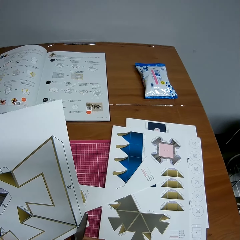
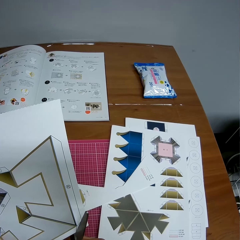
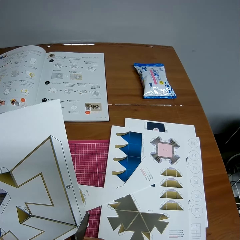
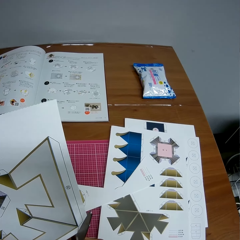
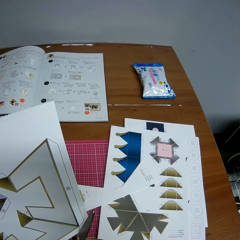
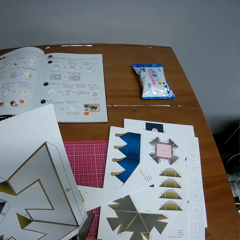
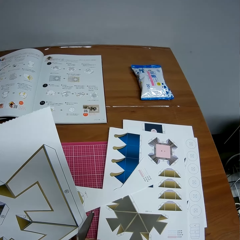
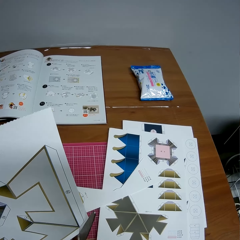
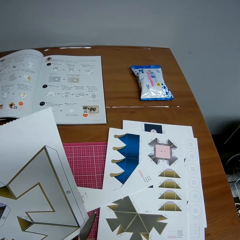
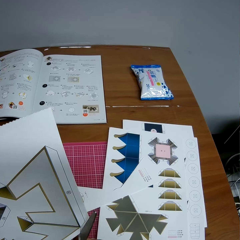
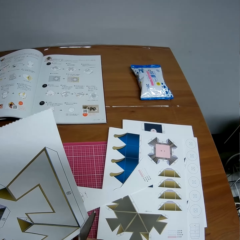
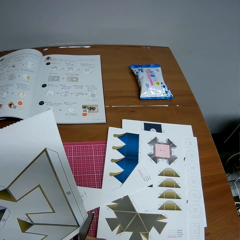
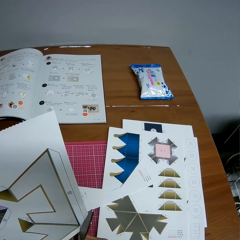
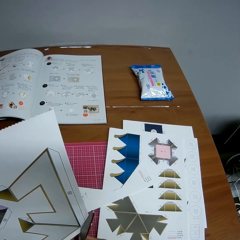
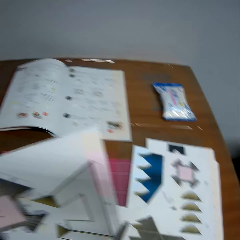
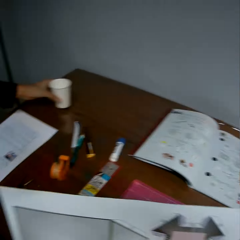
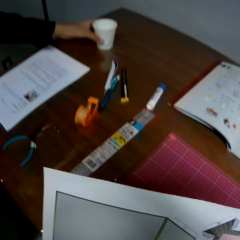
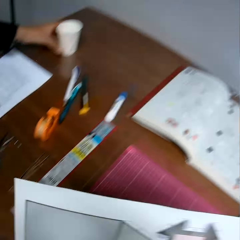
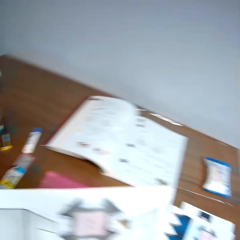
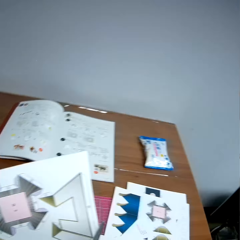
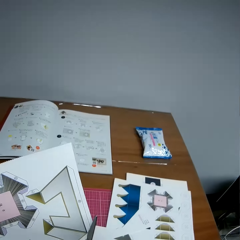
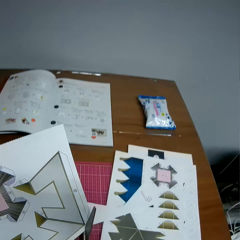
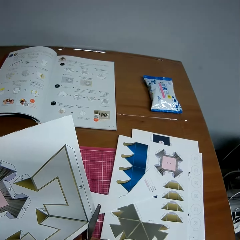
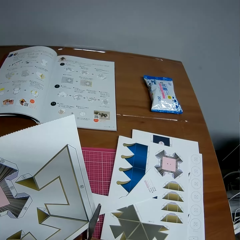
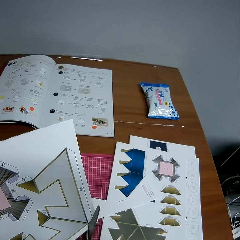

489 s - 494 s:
The camera wearer cuts the shape on the decoration crafting paper with the scissors.

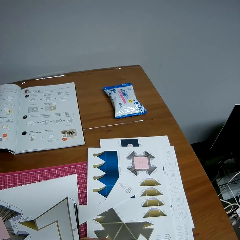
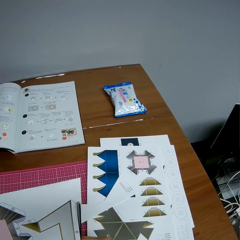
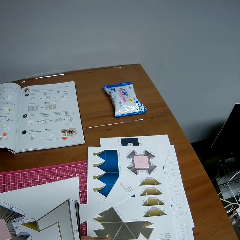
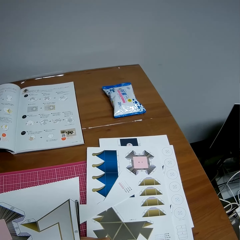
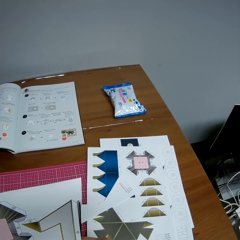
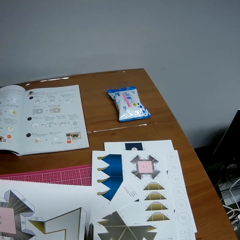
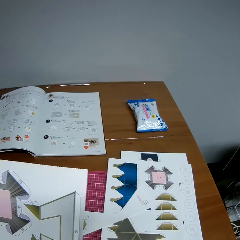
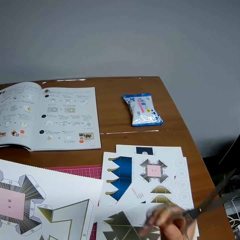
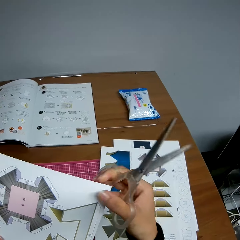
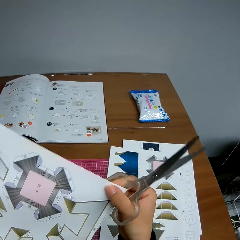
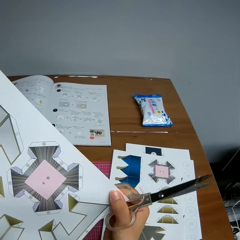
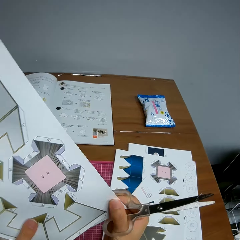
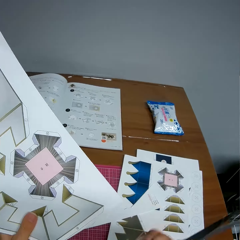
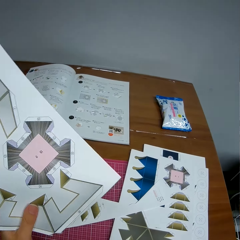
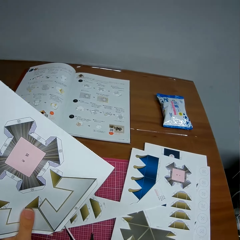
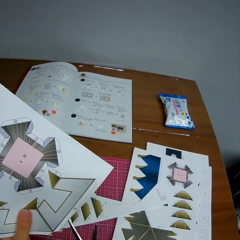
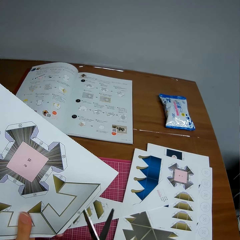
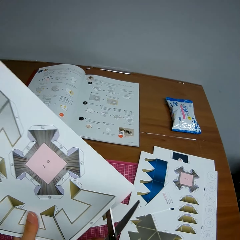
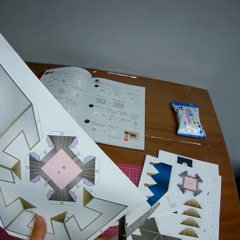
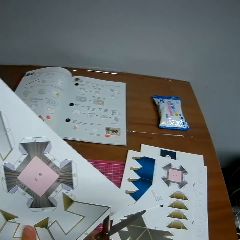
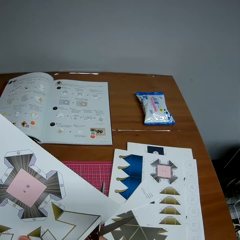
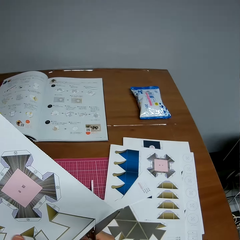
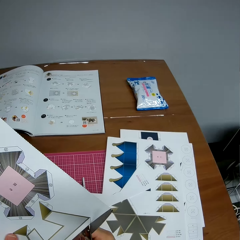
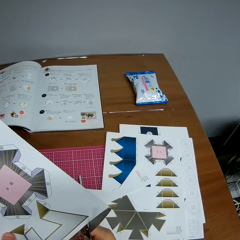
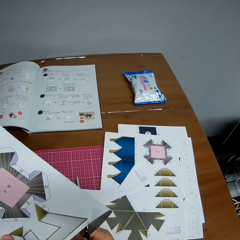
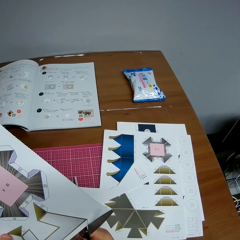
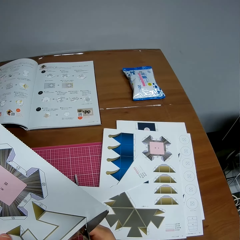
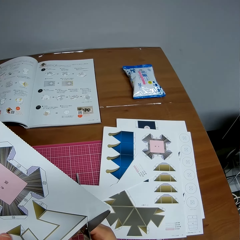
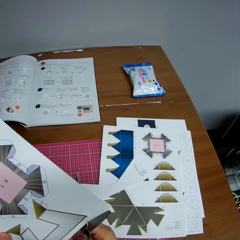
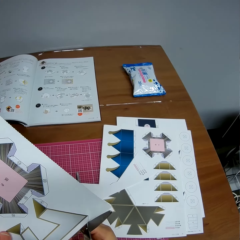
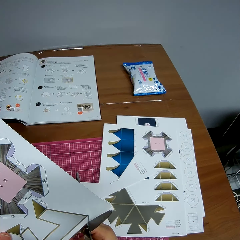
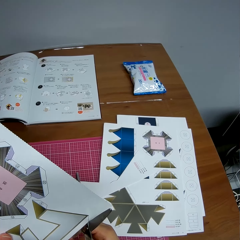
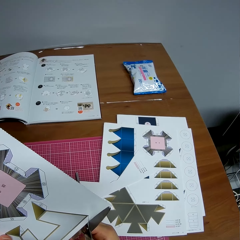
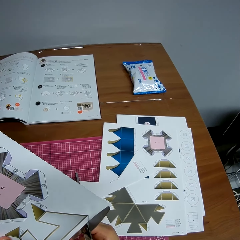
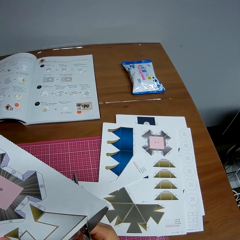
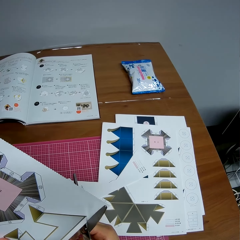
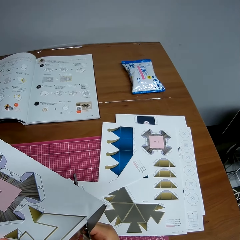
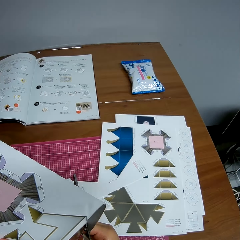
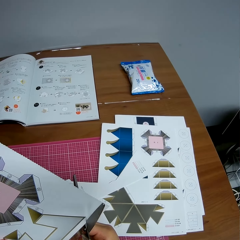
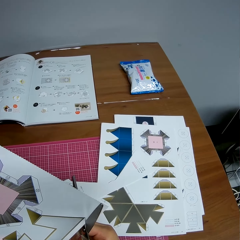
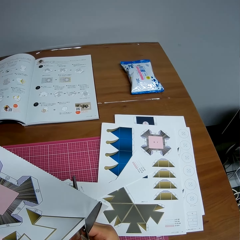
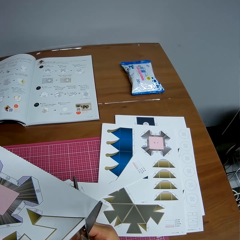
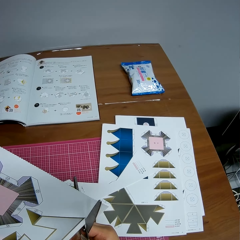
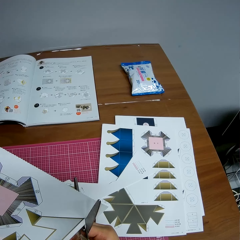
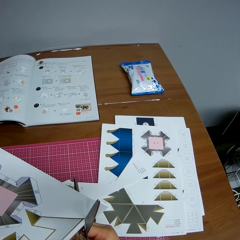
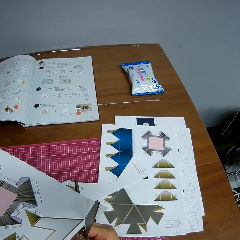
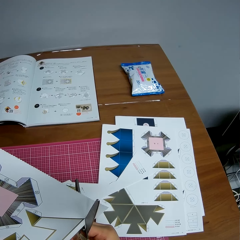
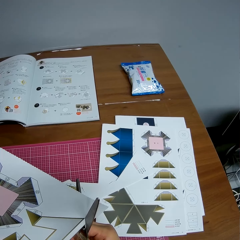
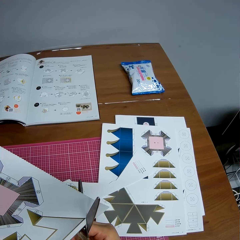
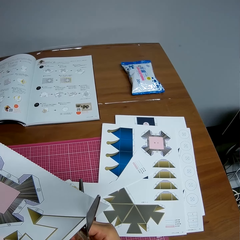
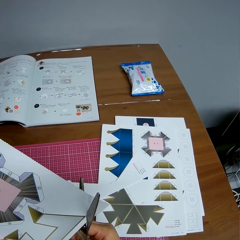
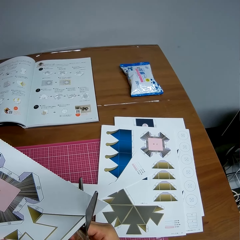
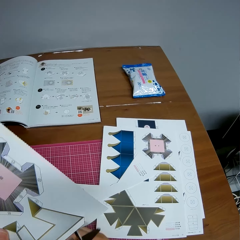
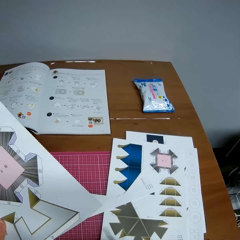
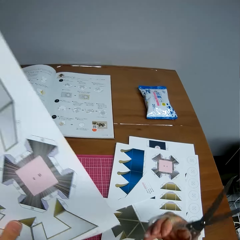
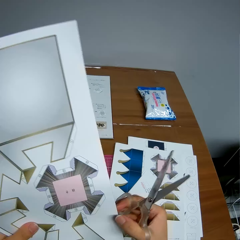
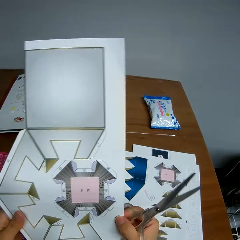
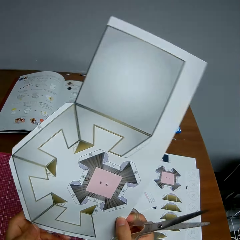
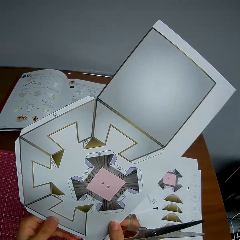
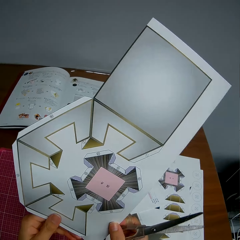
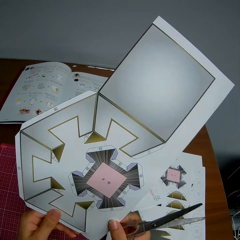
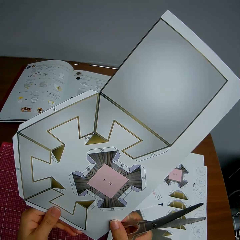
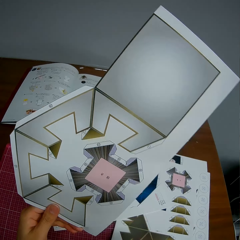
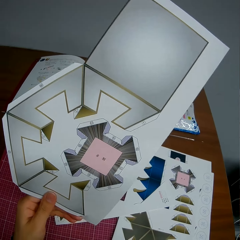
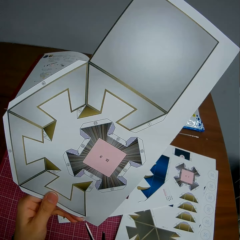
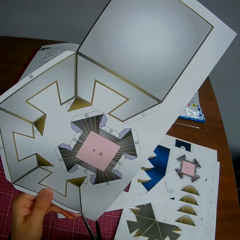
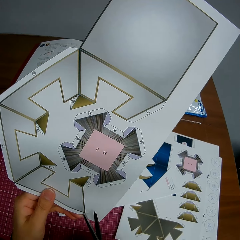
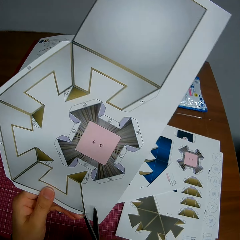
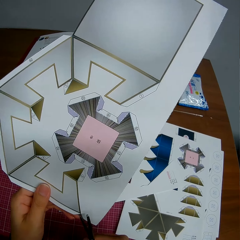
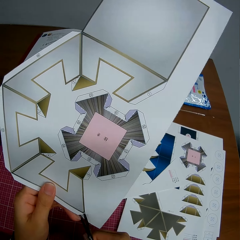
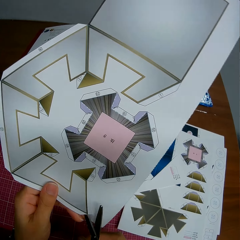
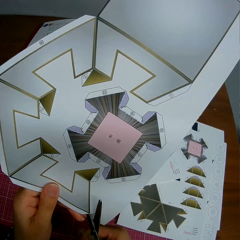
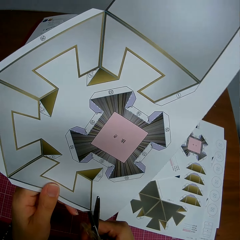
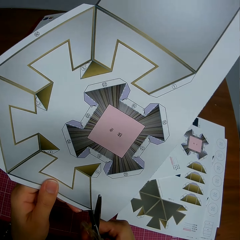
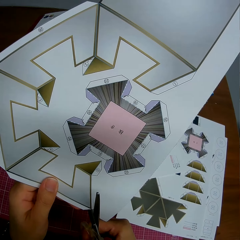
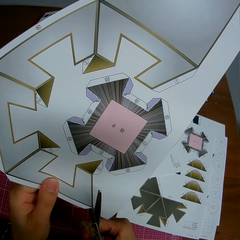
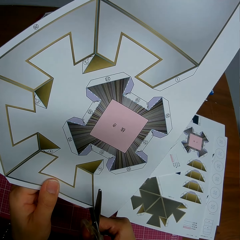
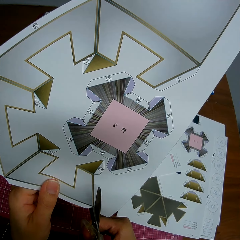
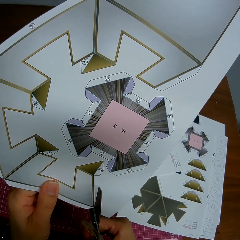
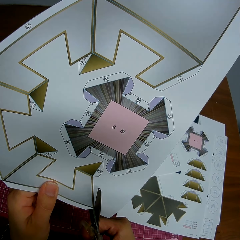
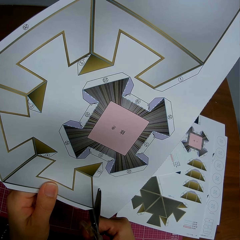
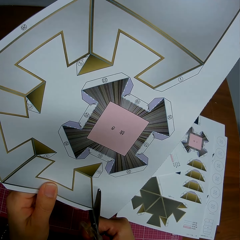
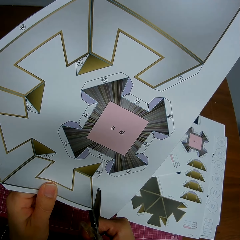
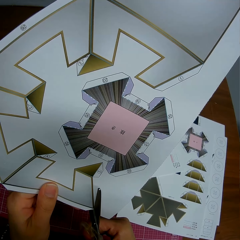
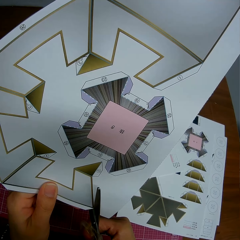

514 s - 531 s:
The camera wearer adjusts the paper. They cut the paper with the scissors. They adjust the paper. They cut the paper with the scissors.

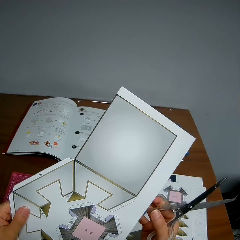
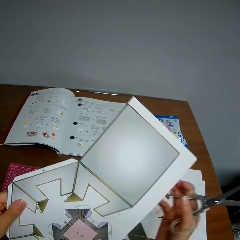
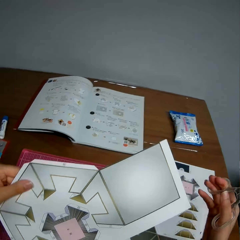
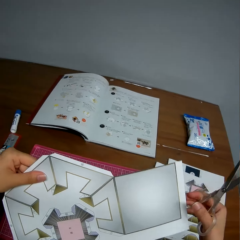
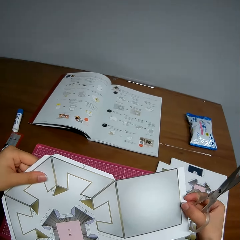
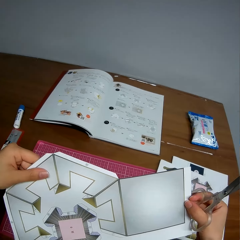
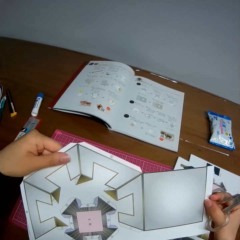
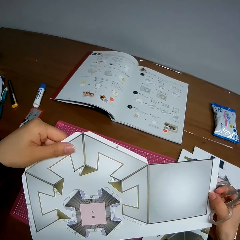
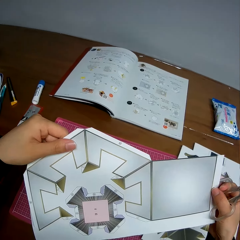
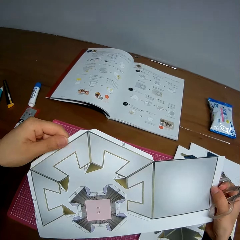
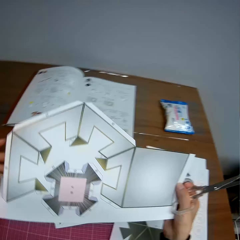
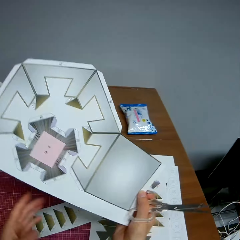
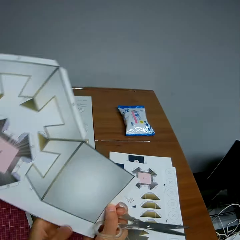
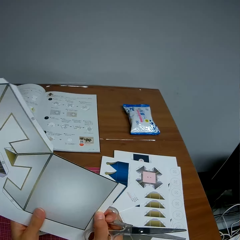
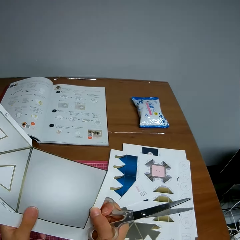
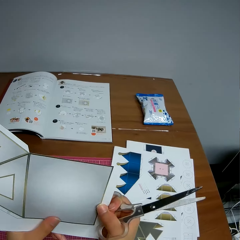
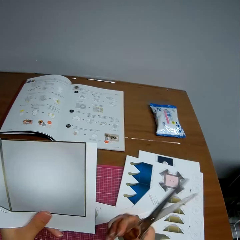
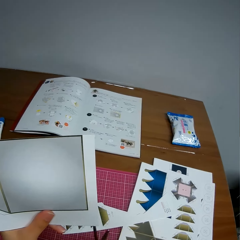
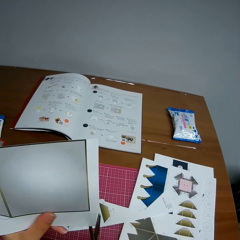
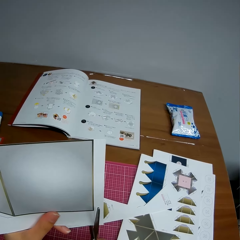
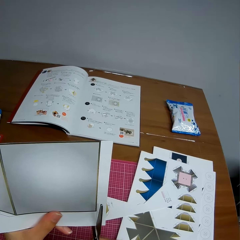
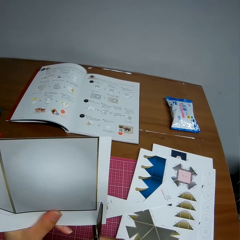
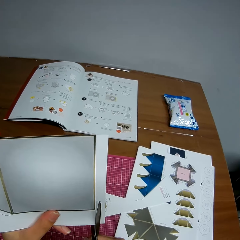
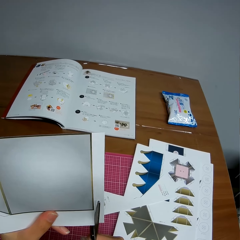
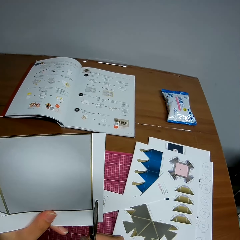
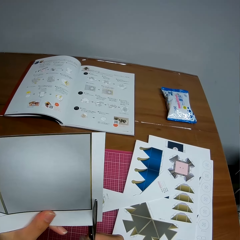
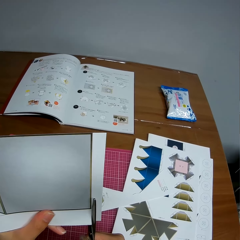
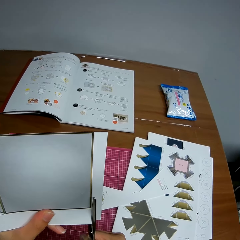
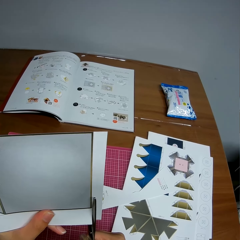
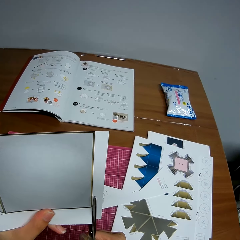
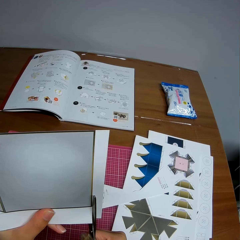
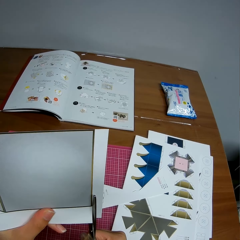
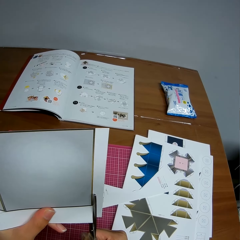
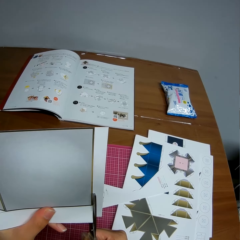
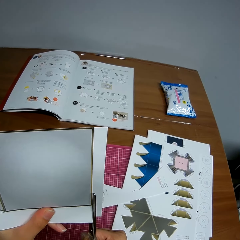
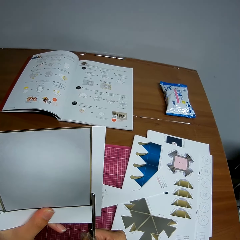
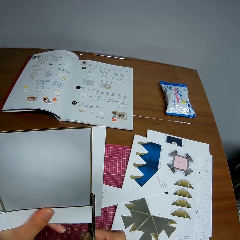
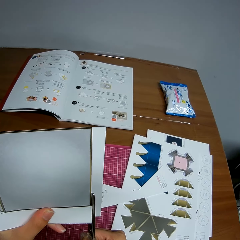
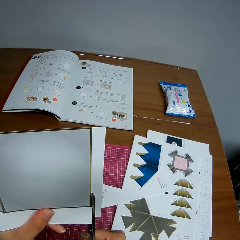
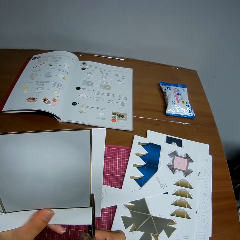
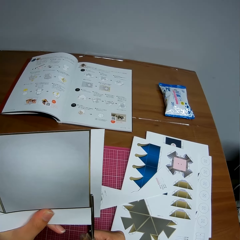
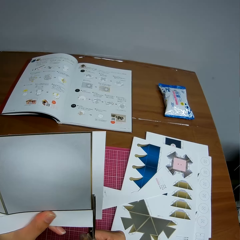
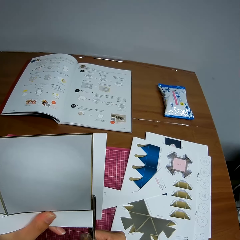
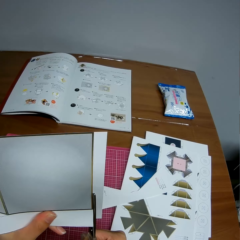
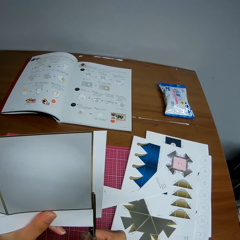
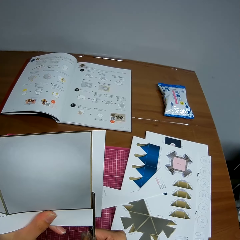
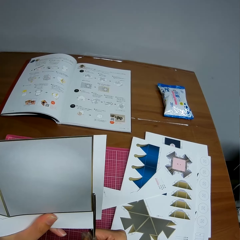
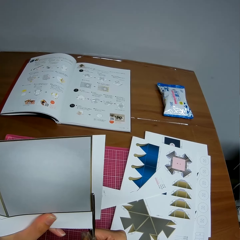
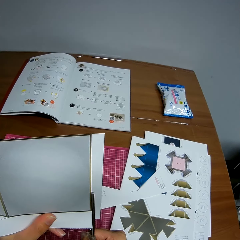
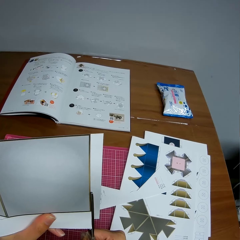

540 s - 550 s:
The camera wearer adjusts the paper. They rotate the decoration crafting paper. They cut the shape on the decoration crafting paper with scissors.
